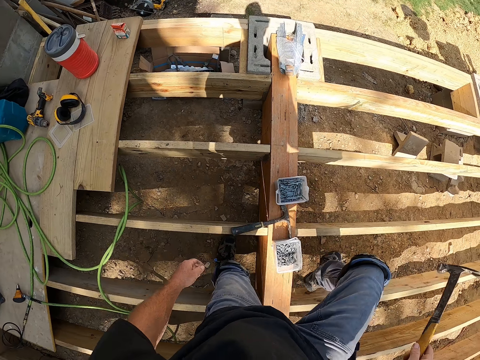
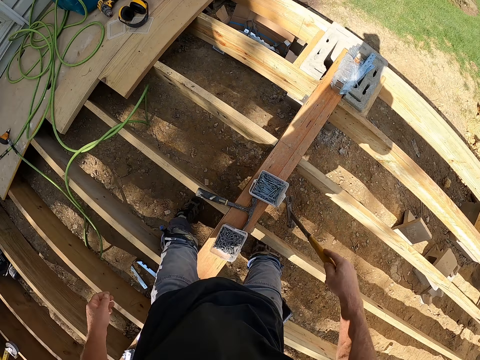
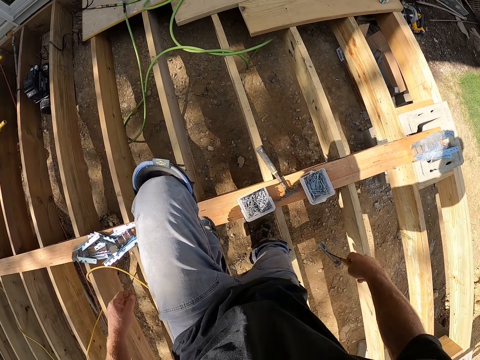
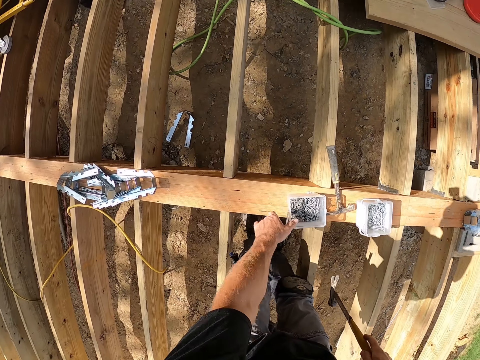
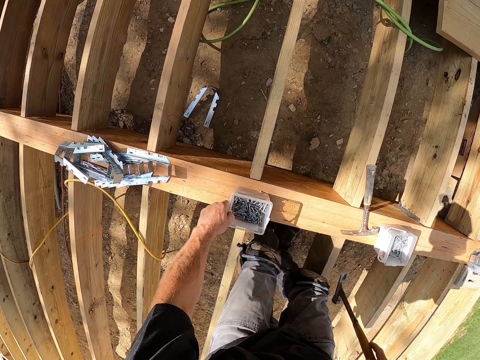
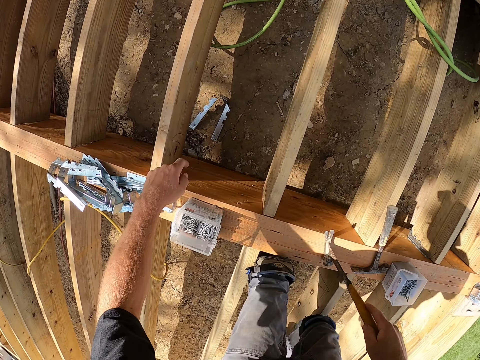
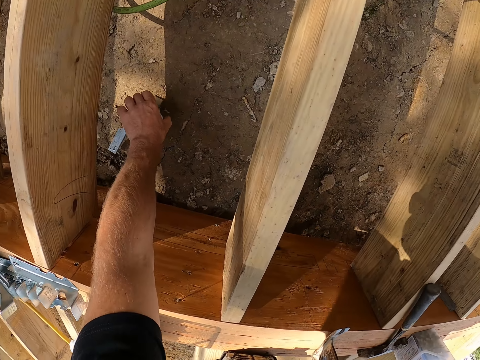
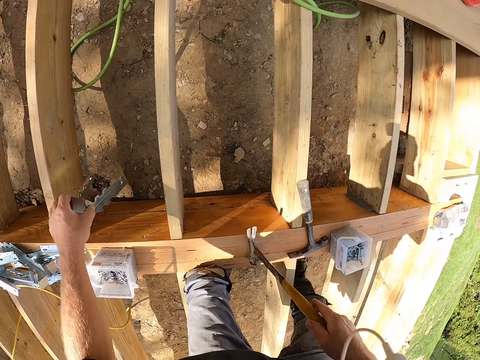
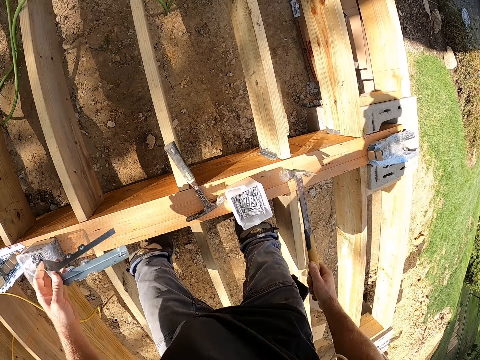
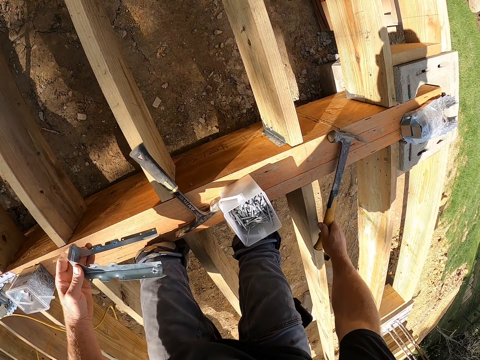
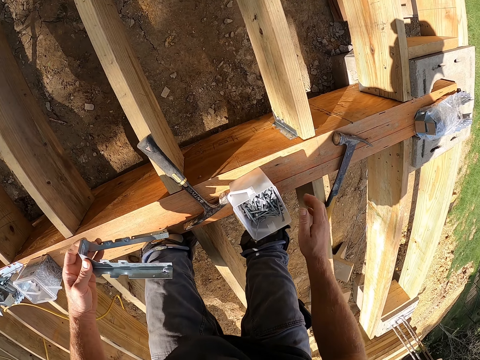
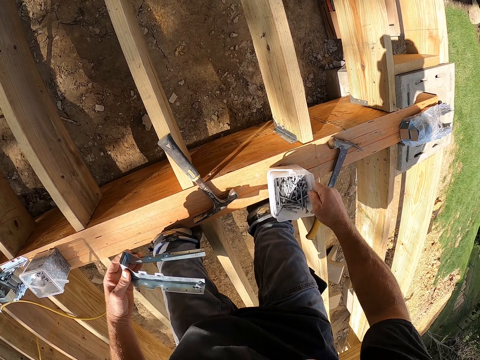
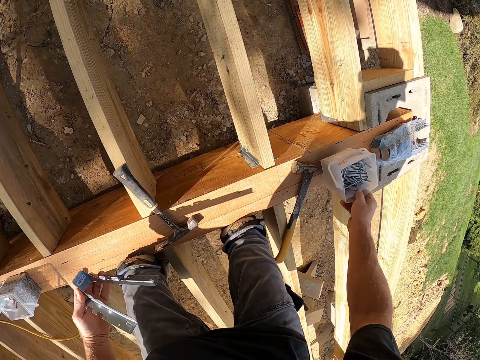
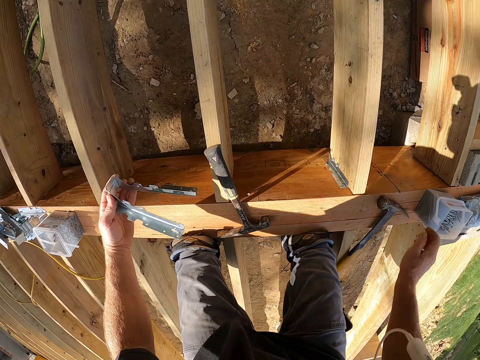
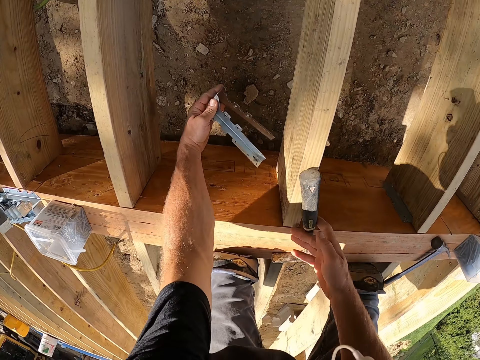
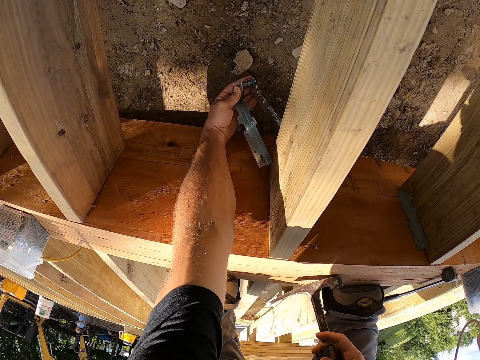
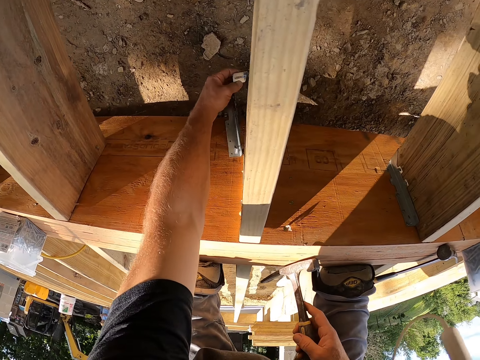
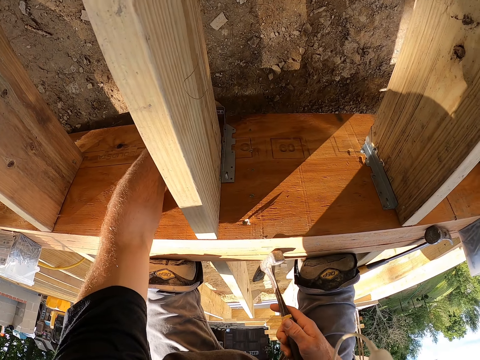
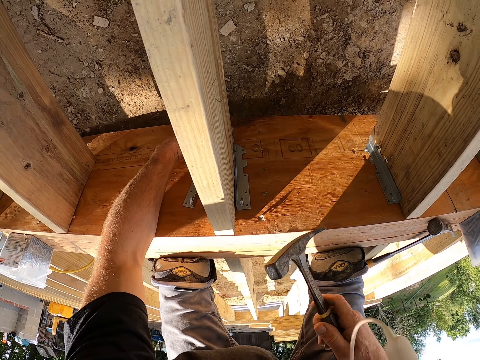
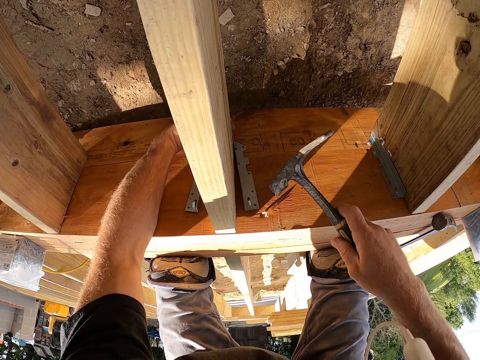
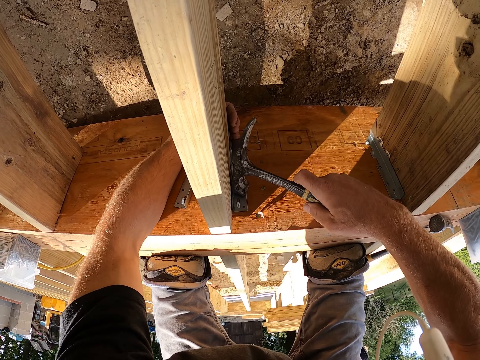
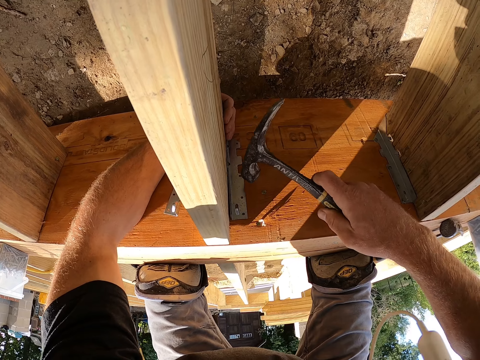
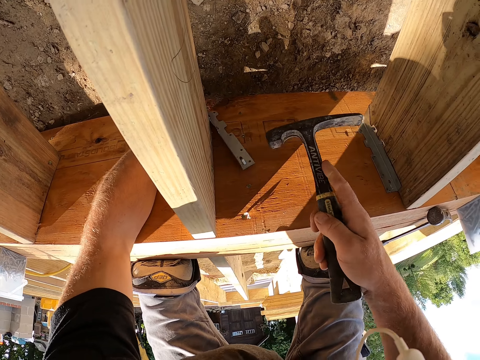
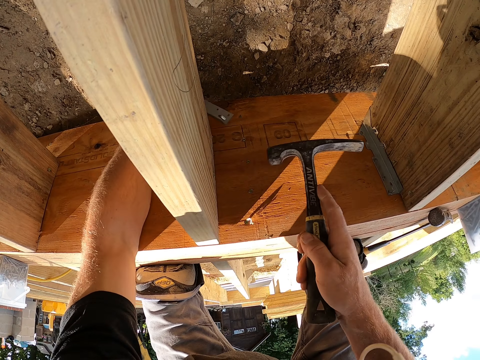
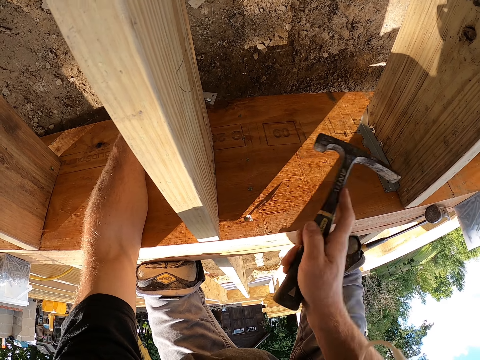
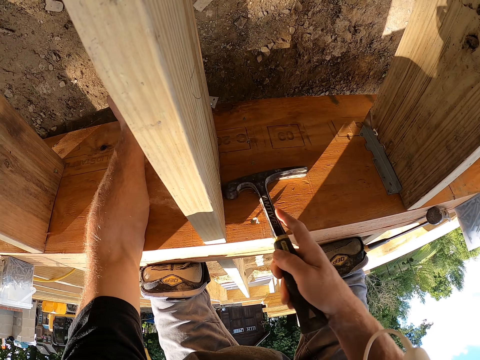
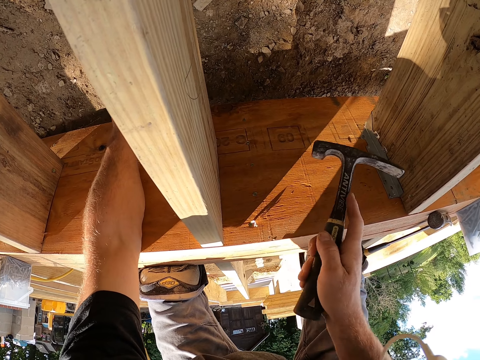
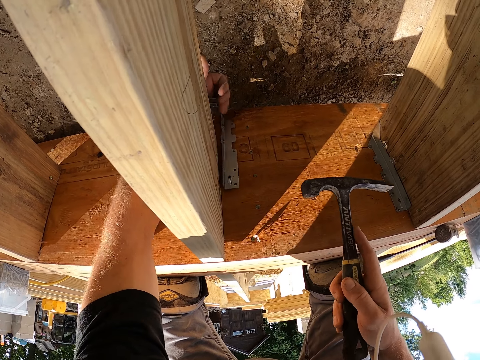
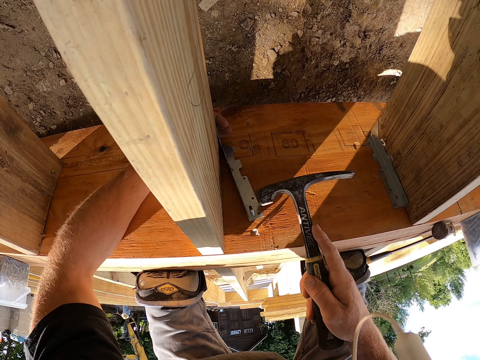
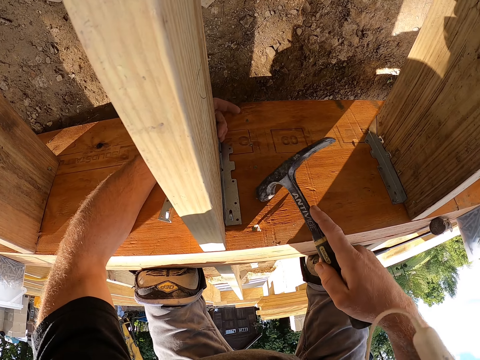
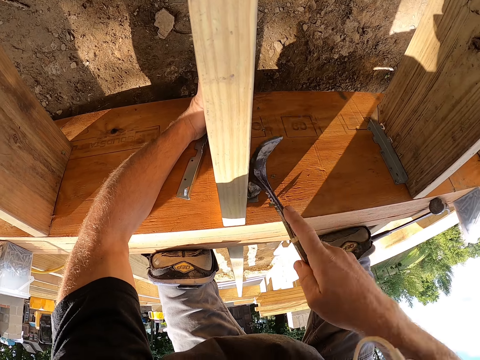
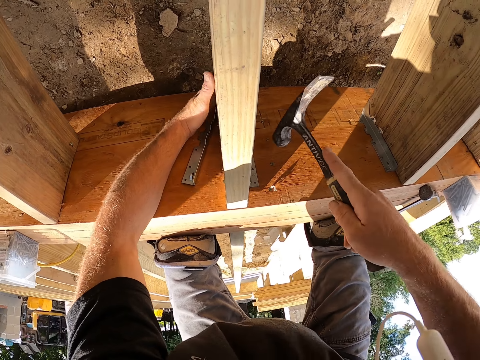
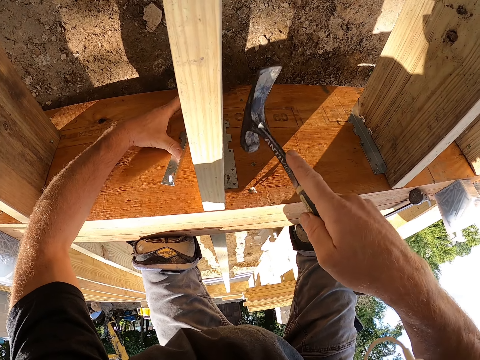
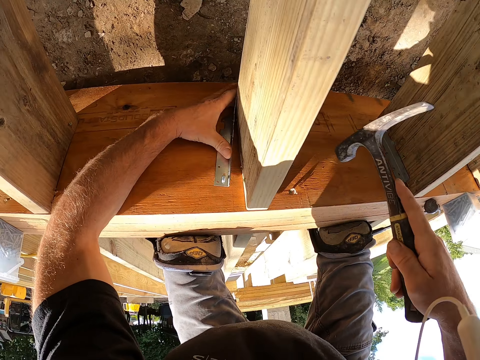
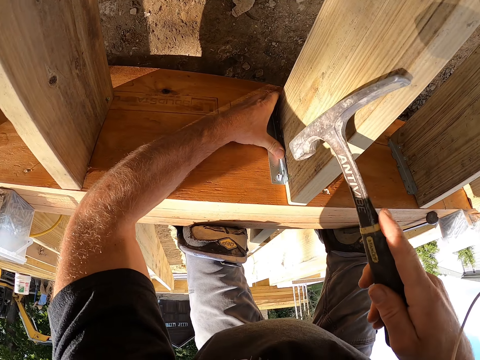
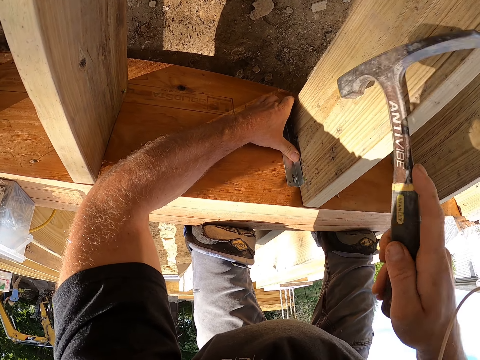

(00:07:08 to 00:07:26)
The camera wearer moves around the working area and looks around the compound. They move the container on the timber. They pick up the hinge. They place the hammer on the timber. They move the container on the timber. They pick the hammer off something. They fix the hinge on the timber. They remove something. They strike a nail with the hammer. They fix the hinge on the timber. They strike the nail with the hammer.

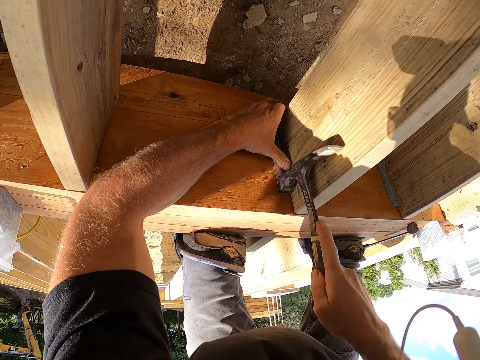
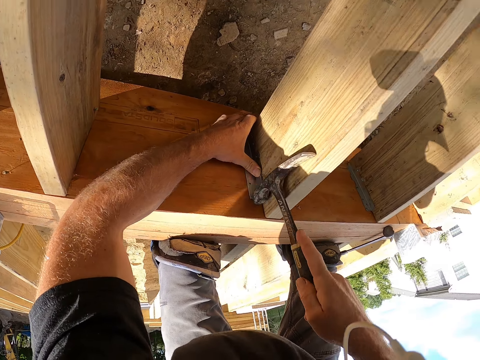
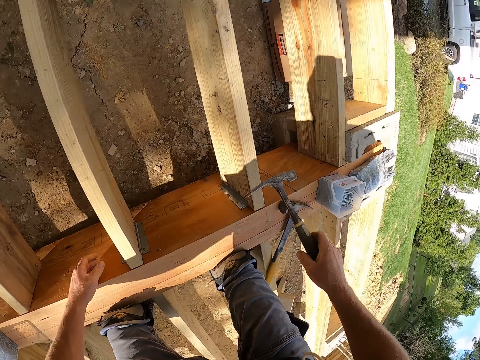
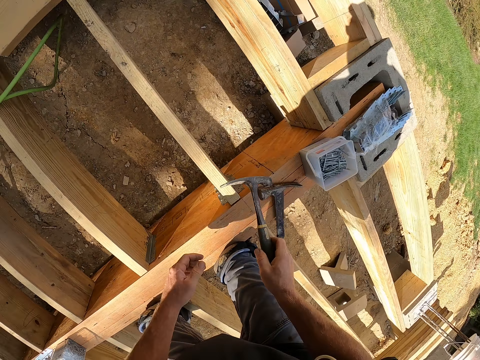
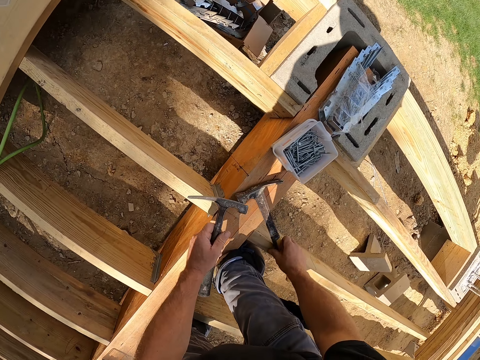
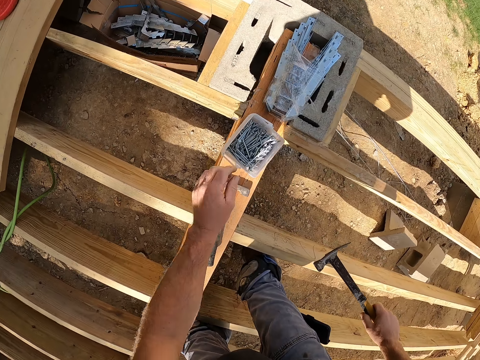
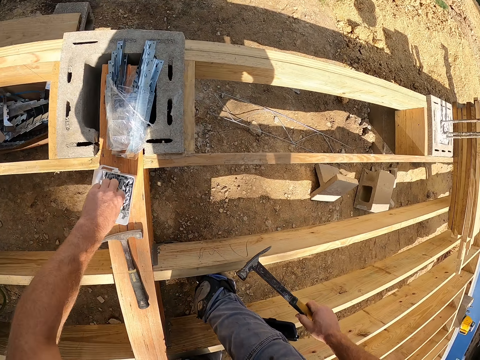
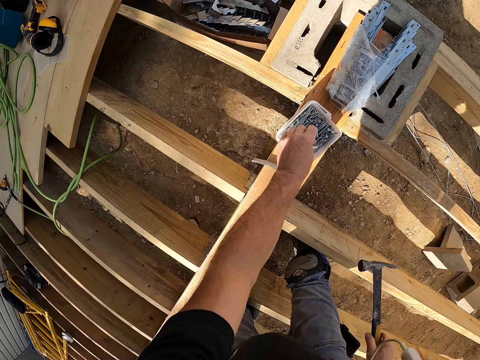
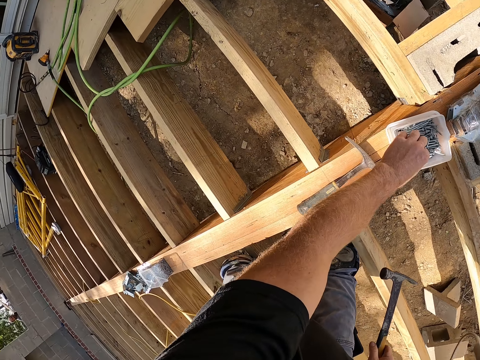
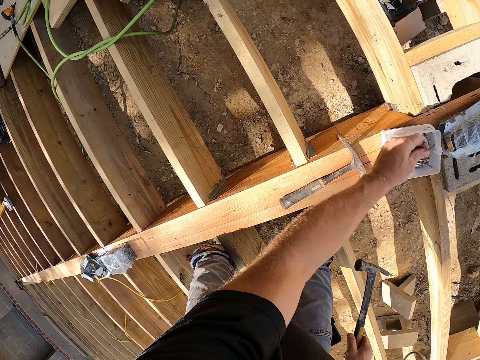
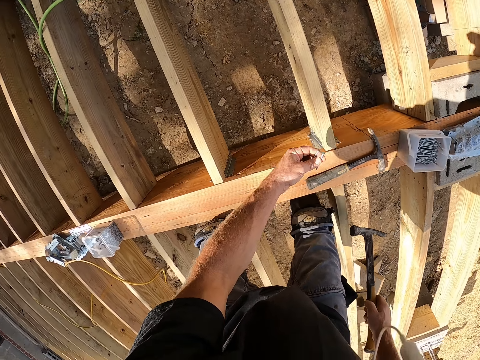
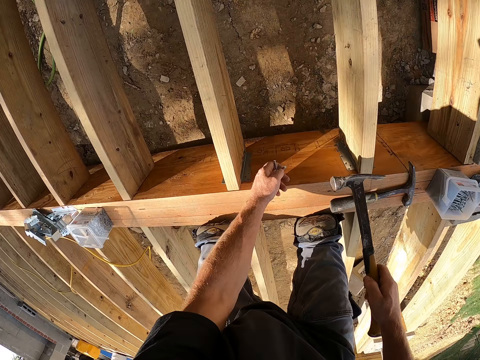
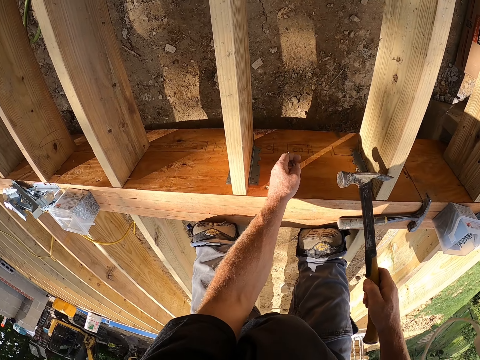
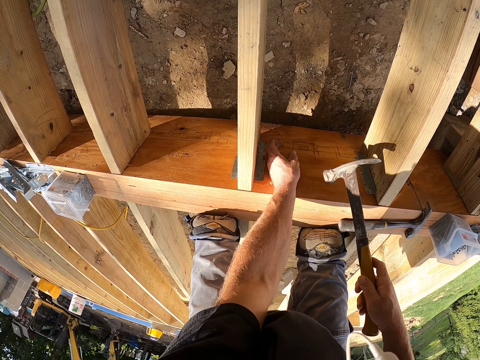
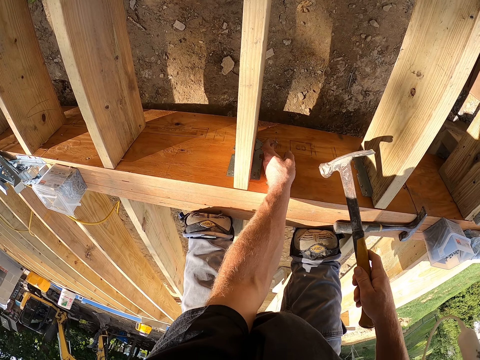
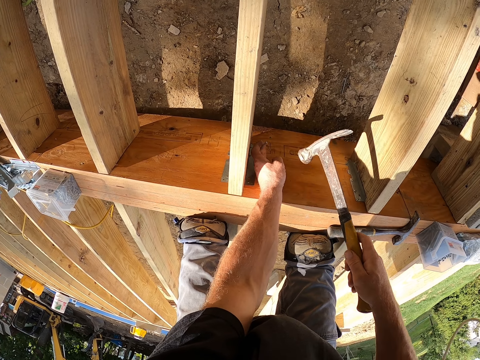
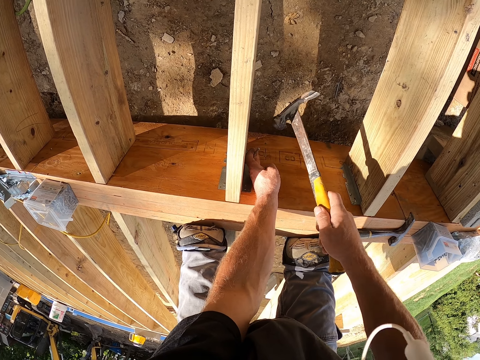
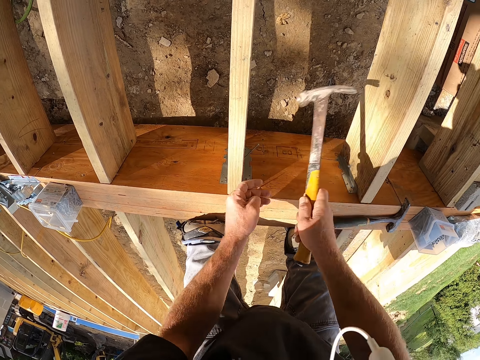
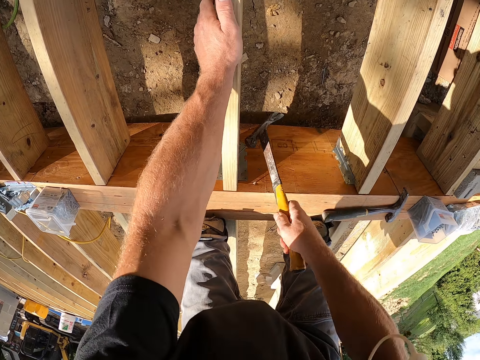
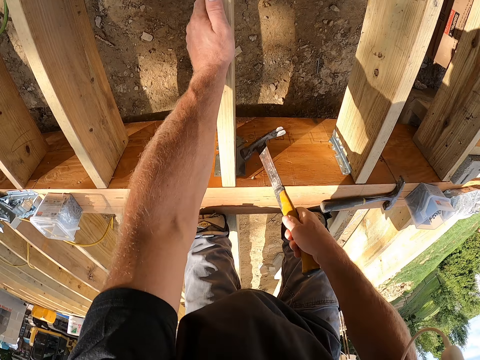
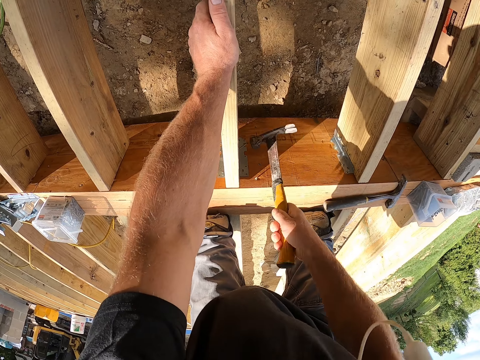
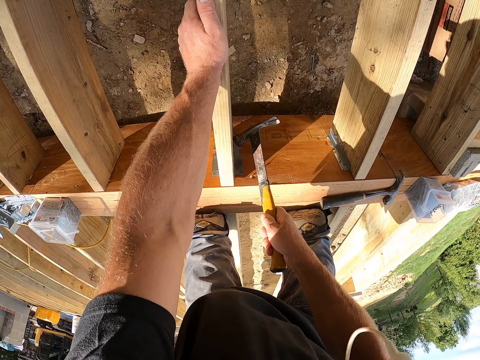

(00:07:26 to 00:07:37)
The camera wearer exchanges the hammer. They hold the hammer. They pick up a nail from a tin. They put the nail against wood. They hammer the nails on the timber.
